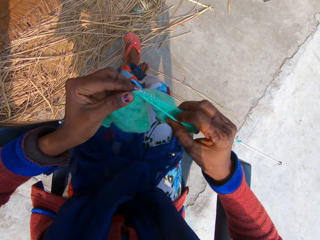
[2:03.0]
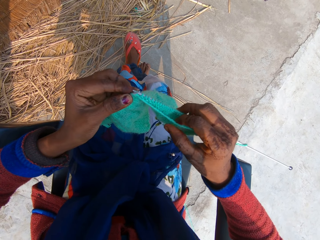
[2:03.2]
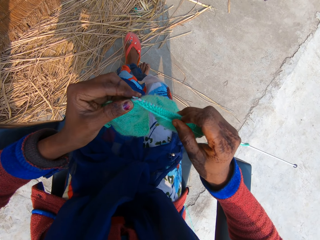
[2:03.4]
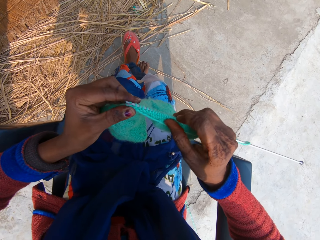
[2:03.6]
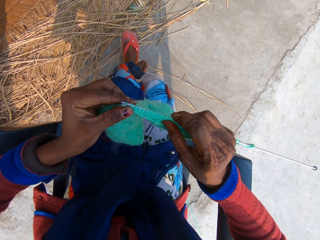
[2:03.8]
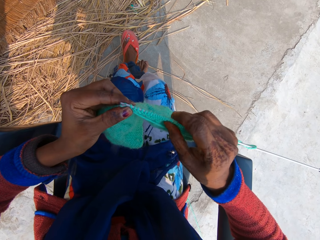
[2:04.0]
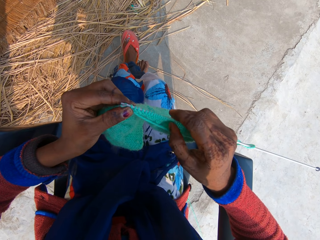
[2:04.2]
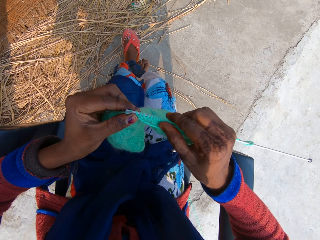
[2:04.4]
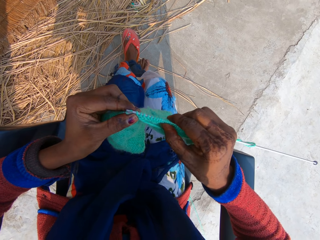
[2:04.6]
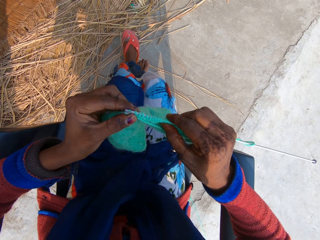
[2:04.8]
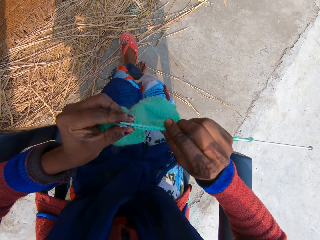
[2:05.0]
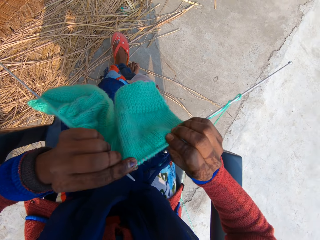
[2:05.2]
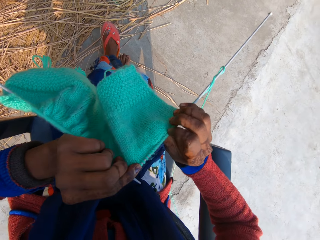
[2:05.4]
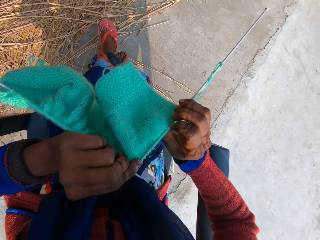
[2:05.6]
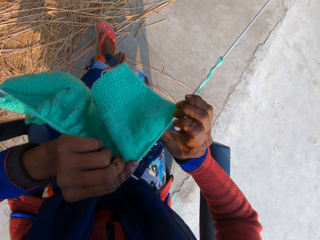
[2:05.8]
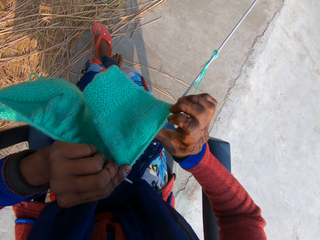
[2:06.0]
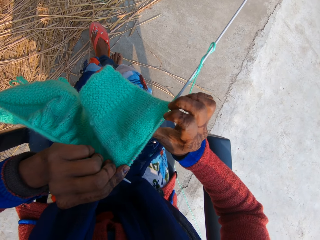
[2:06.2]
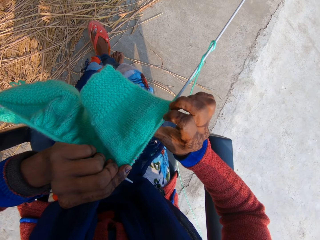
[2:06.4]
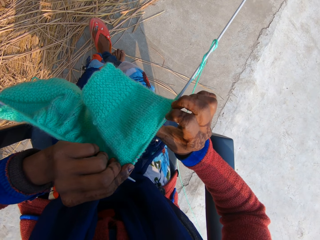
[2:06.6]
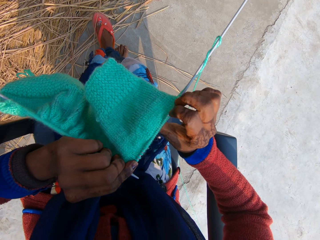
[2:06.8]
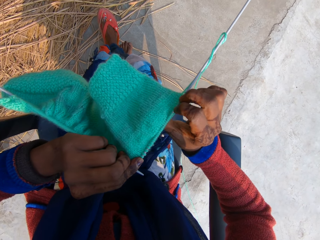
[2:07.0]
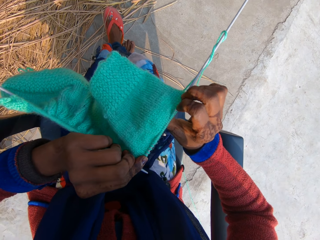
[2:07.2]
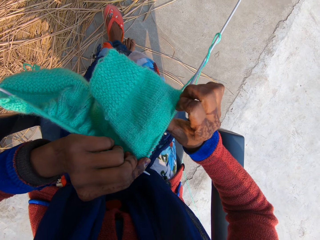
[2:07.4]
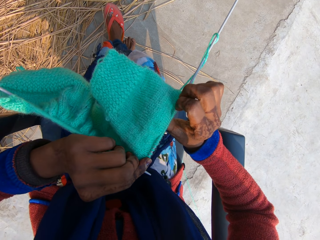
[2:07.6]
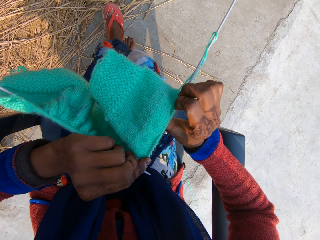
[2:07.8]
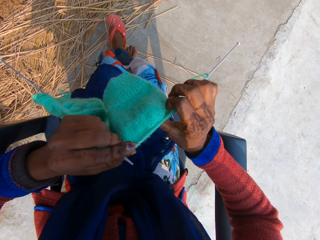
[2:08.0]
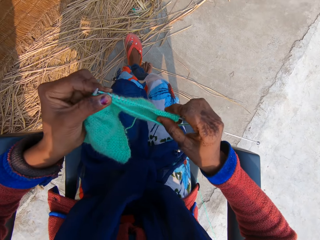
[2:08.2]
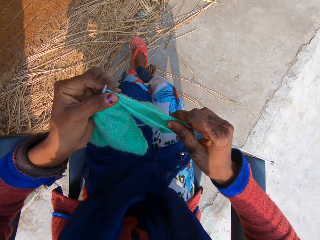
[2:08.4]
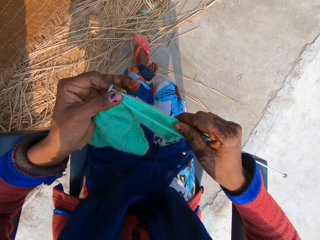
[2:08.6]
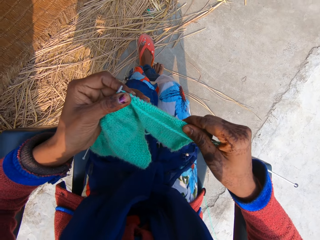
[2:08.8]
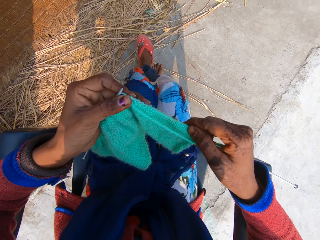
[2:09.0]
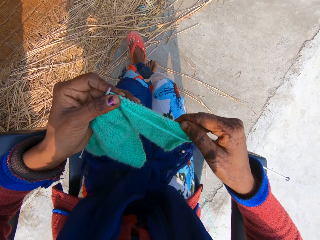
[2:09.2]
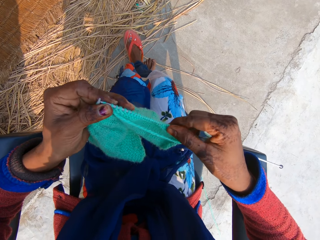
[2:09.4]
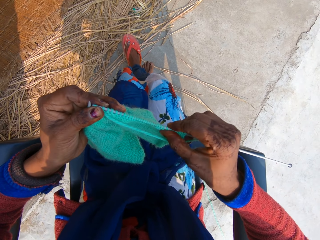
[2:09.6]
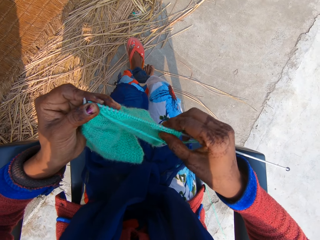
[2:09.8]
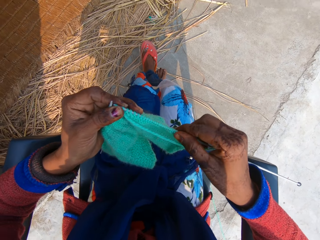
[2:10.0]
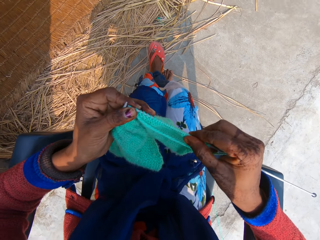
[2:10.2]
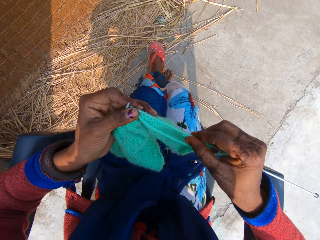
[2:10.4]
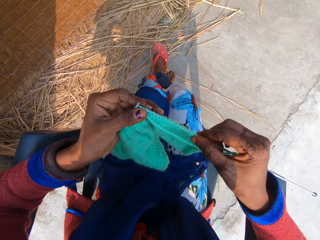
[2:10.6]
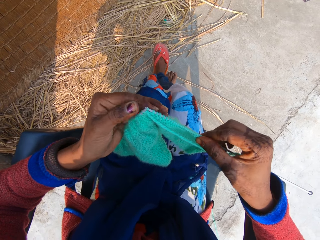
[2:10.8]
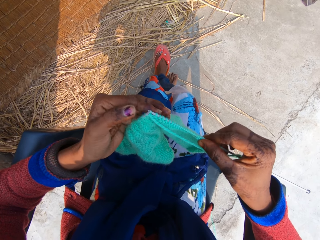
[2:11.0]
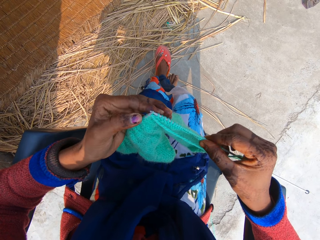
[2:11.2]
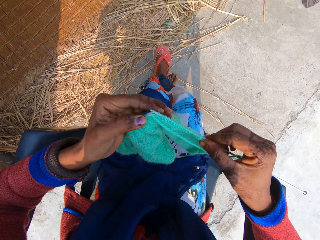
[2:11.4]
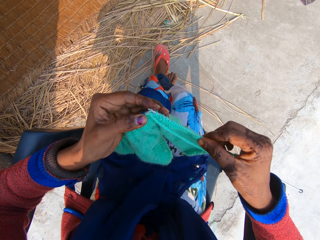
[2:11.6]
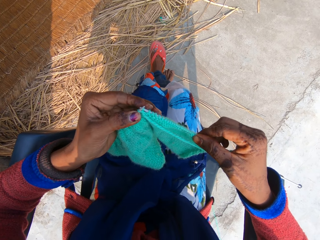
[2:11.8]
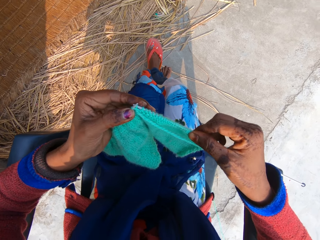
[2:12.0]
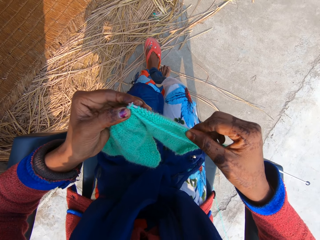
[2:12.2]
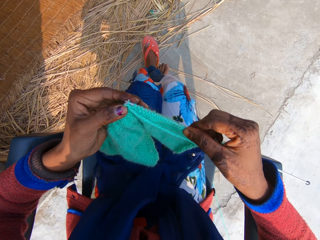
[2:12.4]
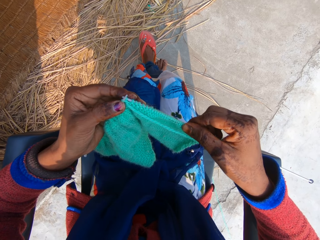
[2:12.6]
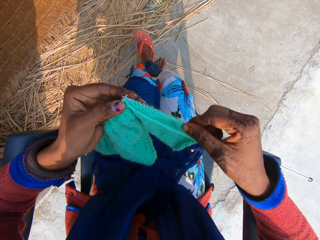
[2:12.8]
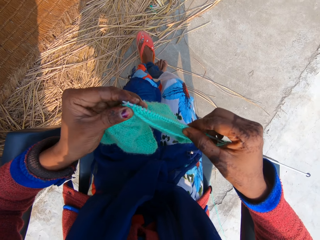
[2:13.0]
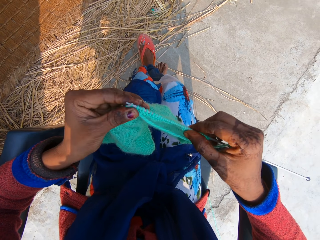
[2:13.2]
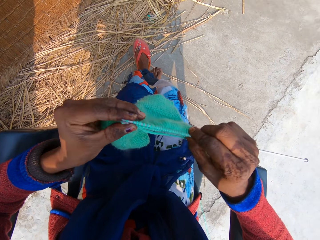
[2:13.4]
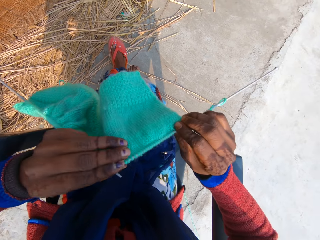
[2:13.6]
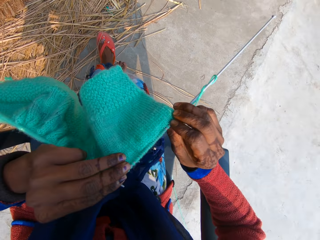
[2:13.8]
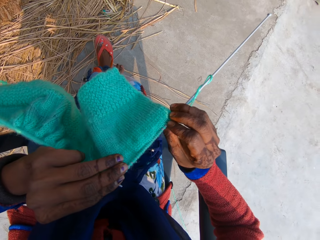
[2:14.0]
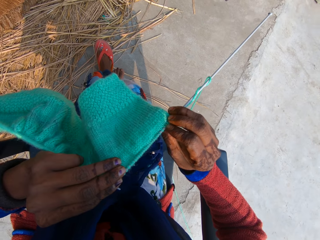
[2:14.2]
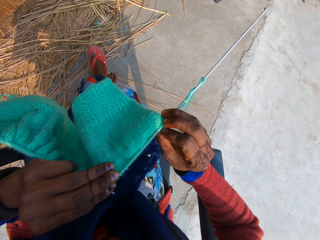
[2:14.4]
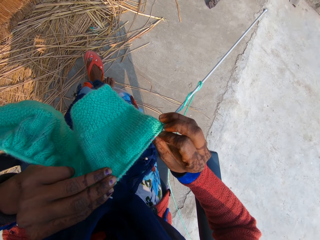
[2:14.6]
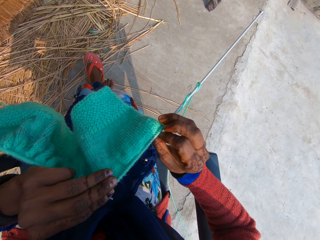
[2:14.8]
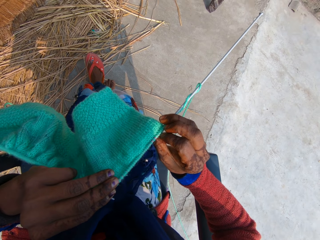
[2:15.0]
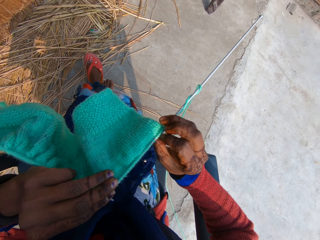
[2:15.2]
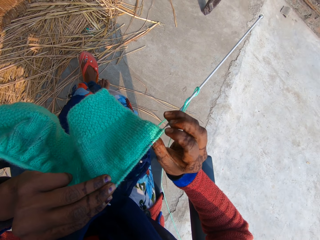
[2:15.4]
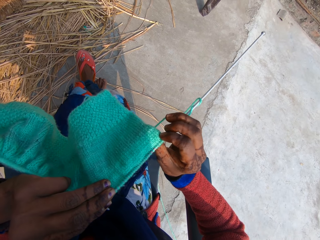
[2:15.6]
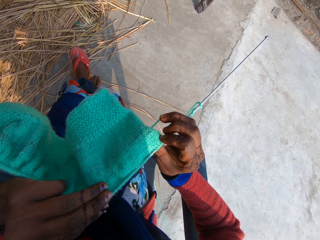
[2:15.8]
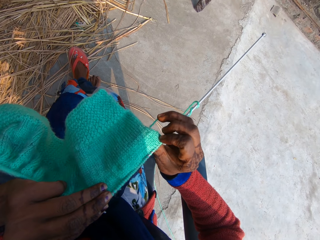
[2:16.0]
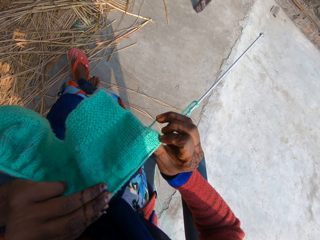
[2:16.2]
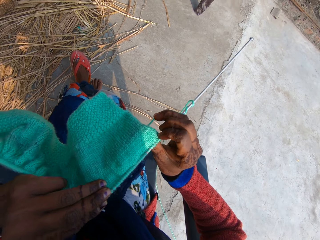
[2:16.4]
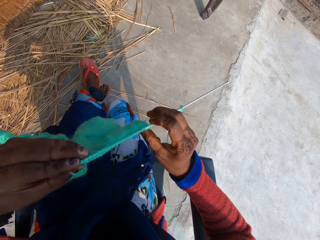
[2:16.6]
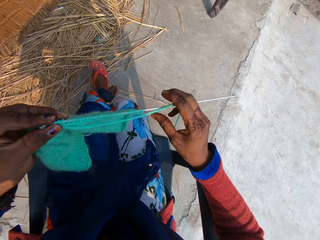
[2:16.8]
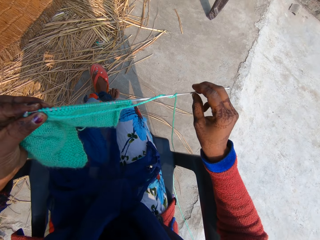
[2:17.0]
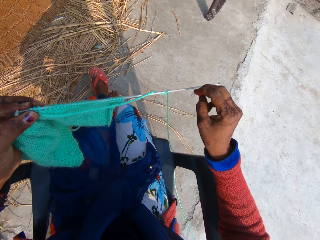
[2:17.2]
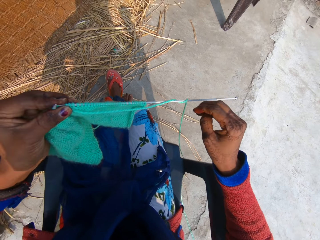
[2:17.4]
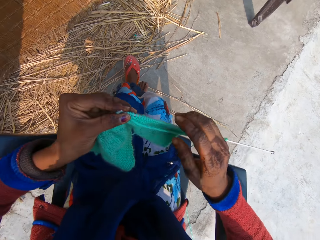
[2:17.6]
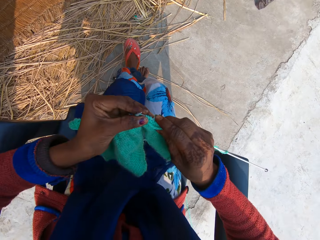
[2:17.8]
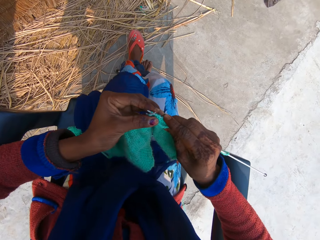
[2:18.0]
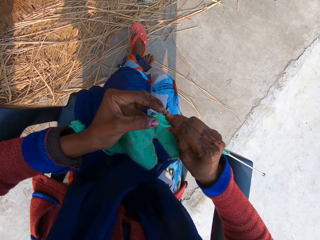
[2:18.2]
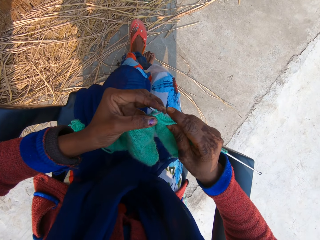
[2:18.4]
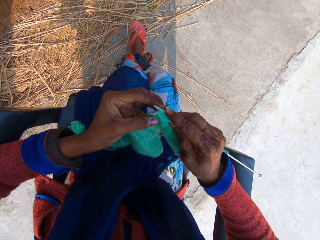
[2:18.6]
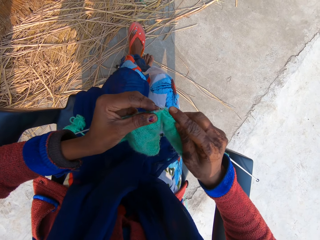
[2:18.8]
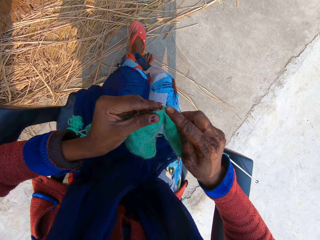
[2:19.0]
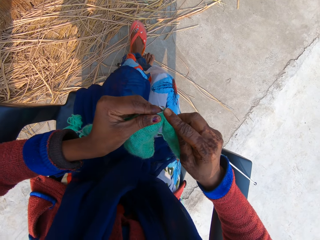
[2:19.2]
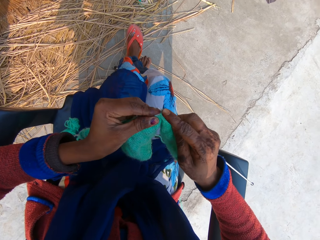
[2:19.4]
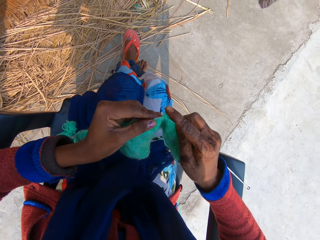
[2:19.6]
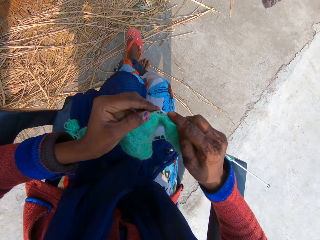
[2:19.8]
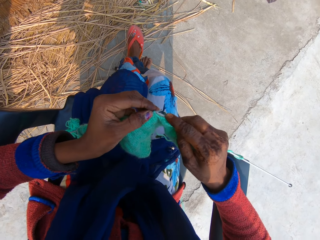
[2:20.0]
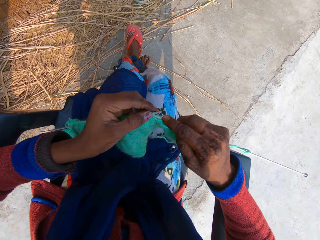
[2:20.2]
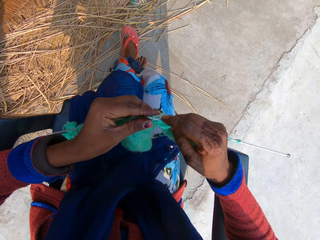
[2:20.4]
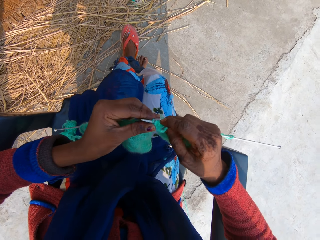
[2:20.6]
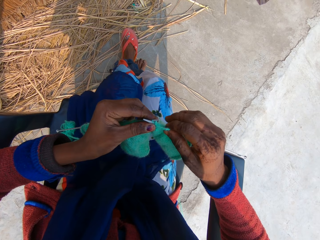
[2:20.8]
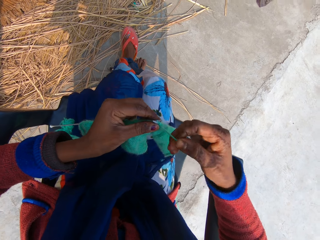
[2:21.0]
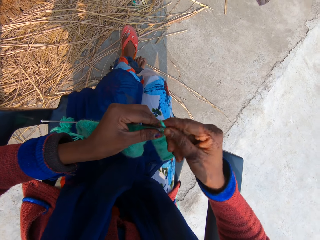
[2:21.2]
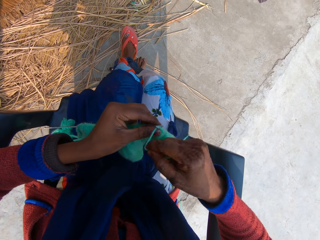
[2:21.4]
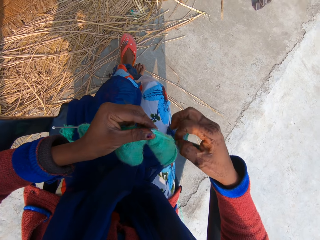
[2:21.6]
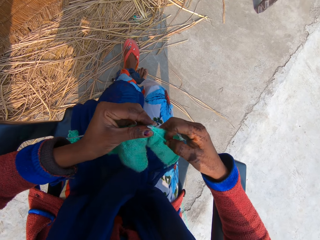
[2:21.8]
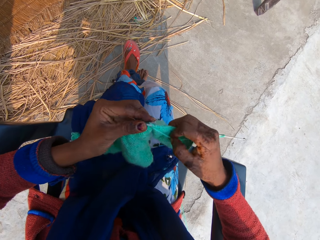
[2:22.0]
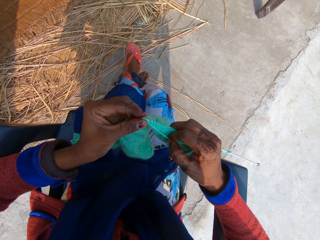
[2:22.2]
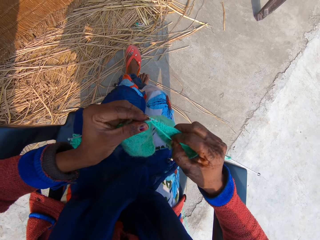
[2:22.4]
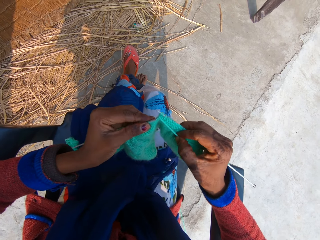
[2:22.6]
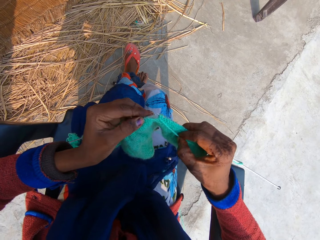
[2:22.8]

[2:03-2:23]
The camera wearer turns the fabric. They turn the fabric again. They look at the fabric. They turn the fabric. They knit the fabric with the knitting needle.

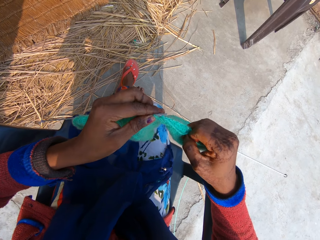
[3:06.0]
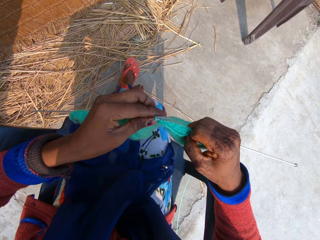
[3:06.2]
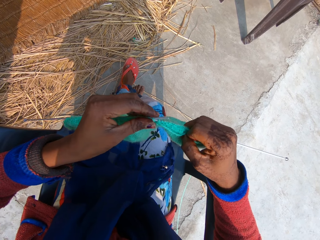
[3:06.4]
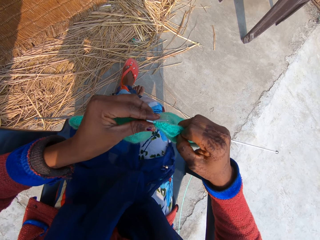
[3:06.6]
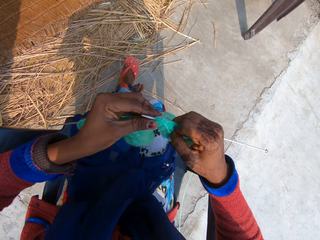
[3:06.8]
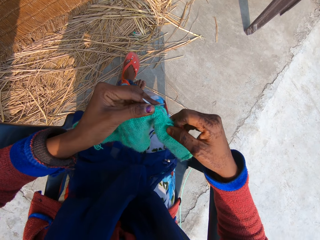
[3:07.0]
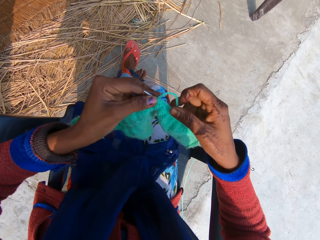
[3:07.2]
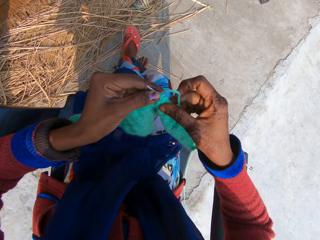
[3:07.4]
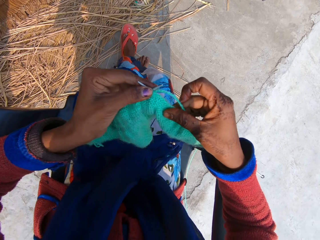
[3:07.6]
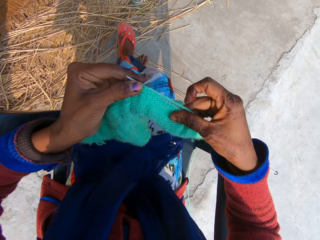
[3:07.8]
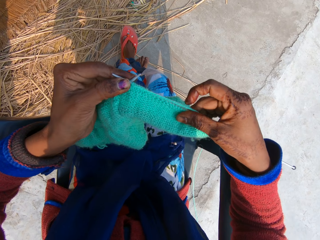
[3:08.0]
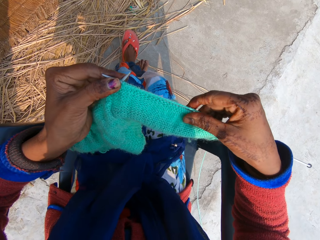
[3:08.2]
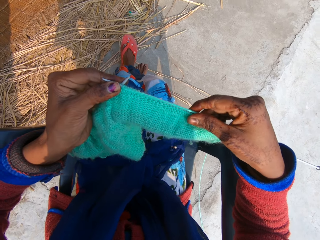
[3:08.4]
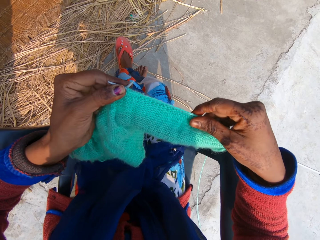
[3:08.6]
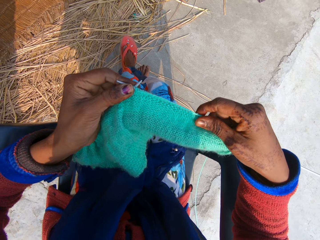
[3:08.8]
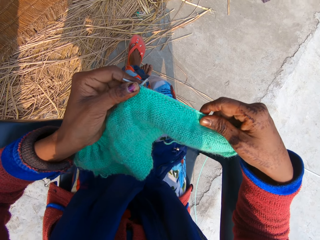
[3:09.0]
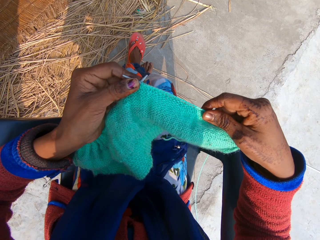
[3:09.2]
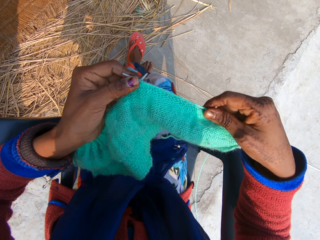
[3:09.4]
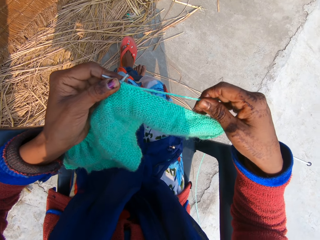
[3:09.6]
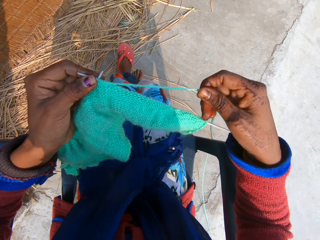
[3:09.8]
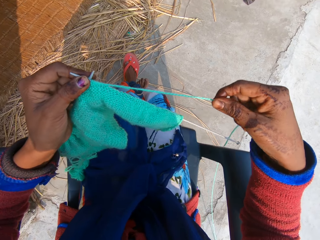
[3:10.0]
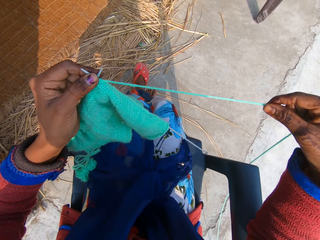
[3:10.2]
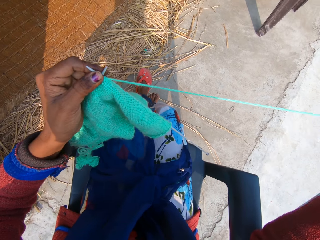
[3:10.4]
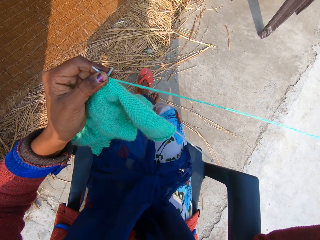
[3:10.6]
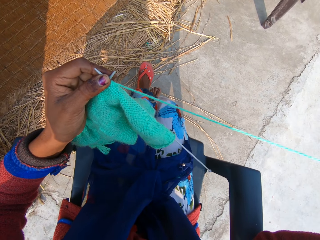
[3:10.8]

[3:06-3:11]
The camera wearer straightens the fabric. They check the fabric.
